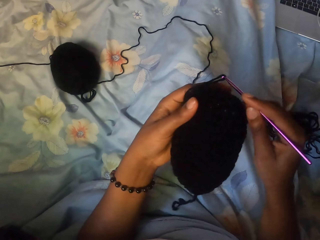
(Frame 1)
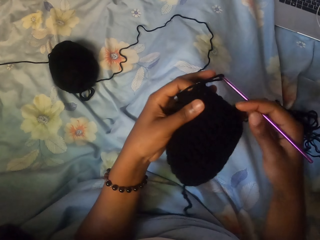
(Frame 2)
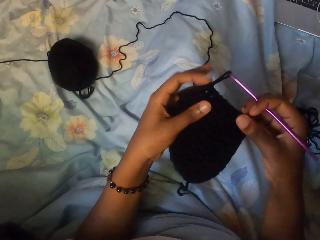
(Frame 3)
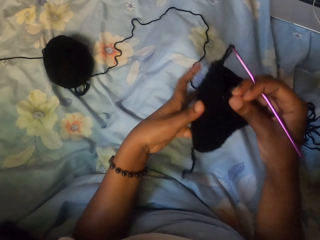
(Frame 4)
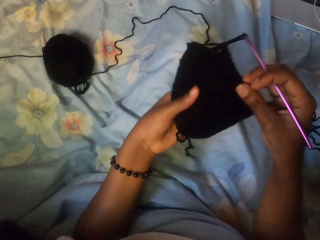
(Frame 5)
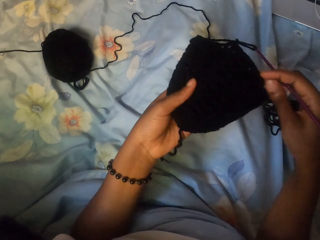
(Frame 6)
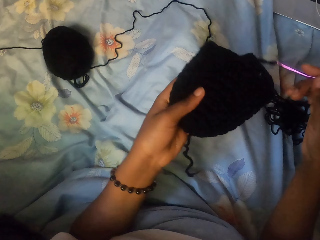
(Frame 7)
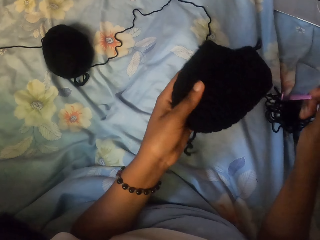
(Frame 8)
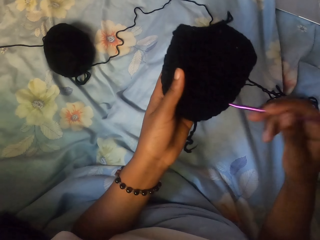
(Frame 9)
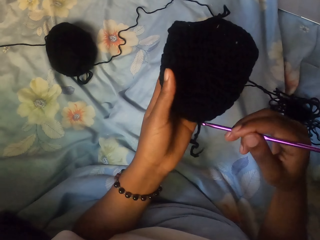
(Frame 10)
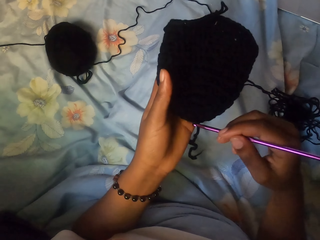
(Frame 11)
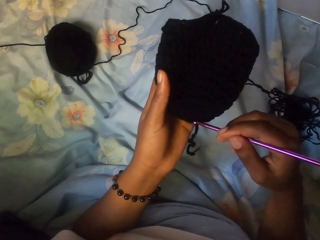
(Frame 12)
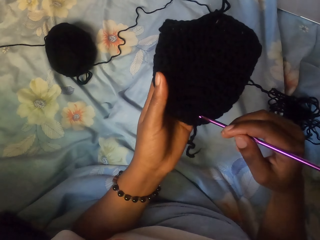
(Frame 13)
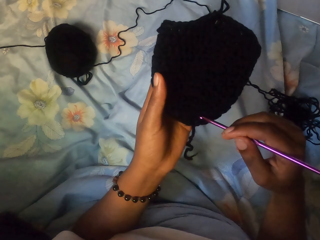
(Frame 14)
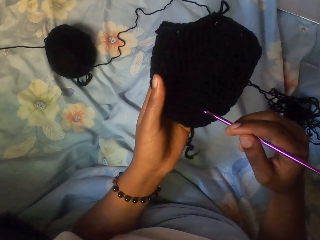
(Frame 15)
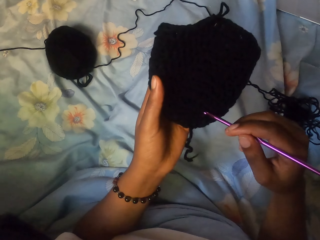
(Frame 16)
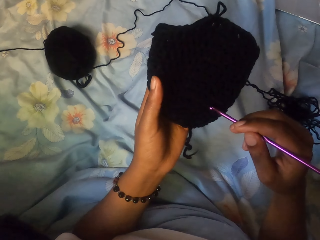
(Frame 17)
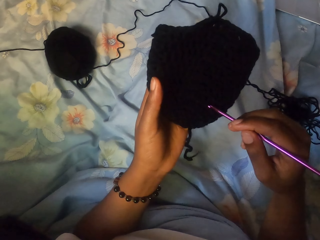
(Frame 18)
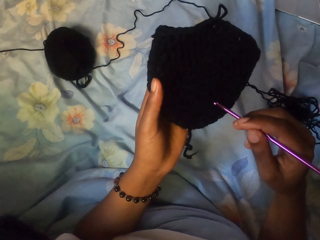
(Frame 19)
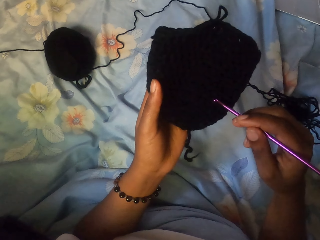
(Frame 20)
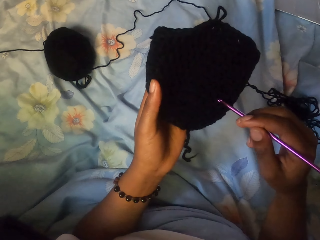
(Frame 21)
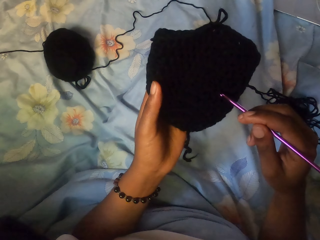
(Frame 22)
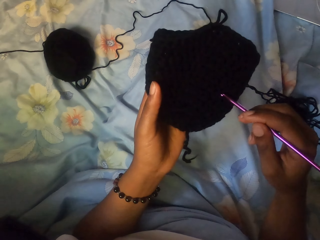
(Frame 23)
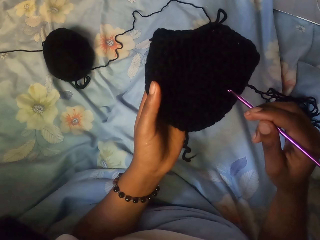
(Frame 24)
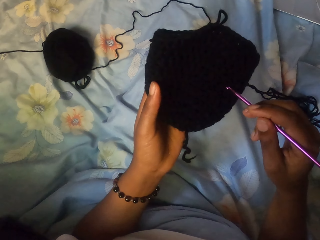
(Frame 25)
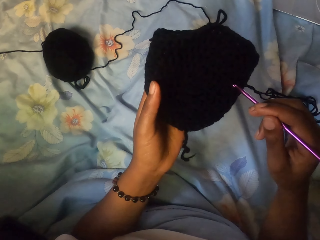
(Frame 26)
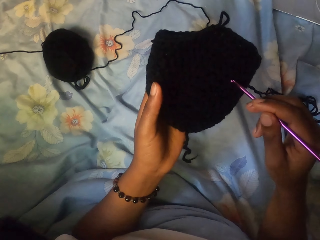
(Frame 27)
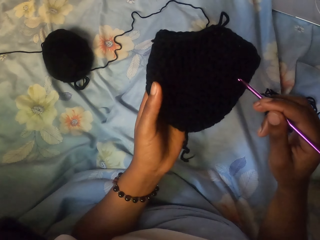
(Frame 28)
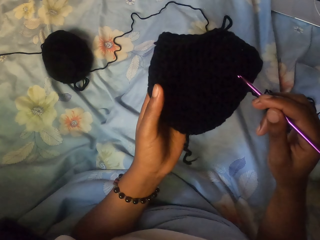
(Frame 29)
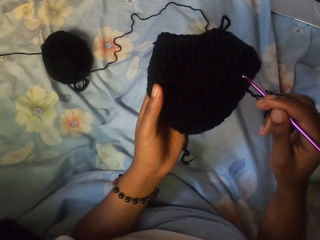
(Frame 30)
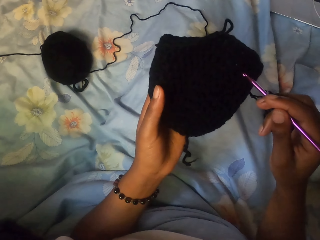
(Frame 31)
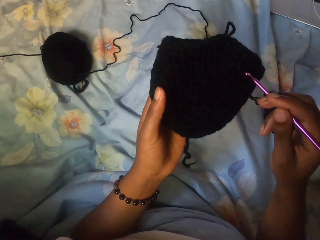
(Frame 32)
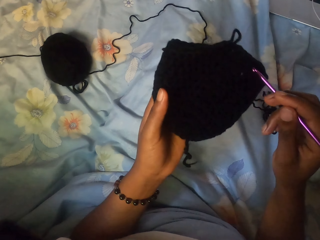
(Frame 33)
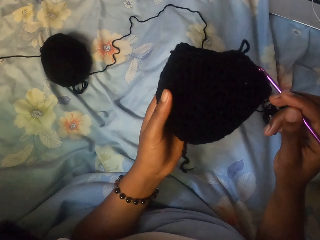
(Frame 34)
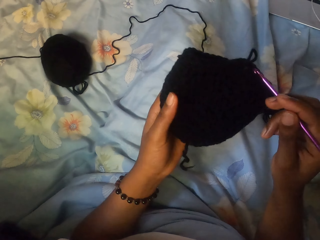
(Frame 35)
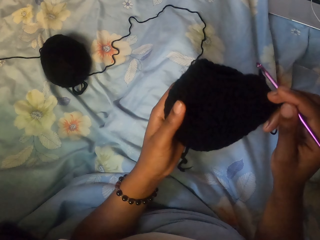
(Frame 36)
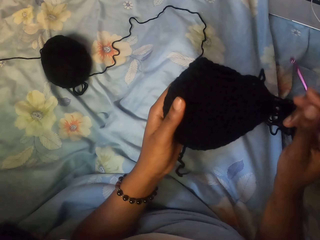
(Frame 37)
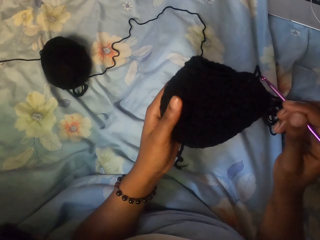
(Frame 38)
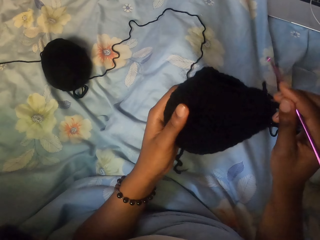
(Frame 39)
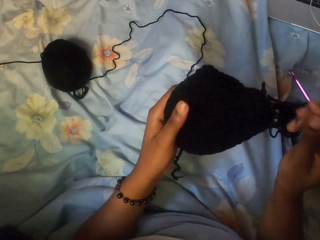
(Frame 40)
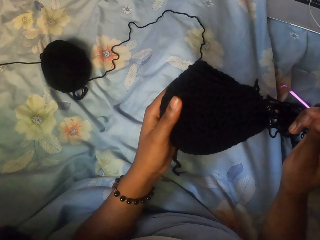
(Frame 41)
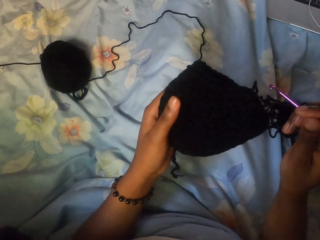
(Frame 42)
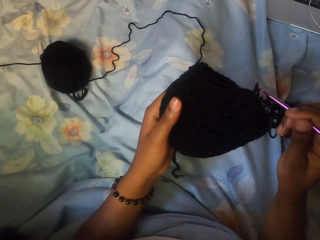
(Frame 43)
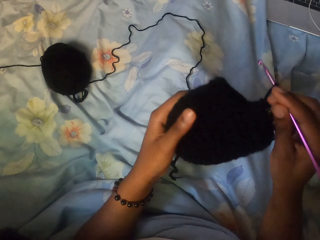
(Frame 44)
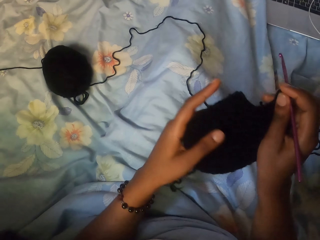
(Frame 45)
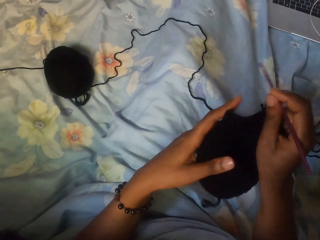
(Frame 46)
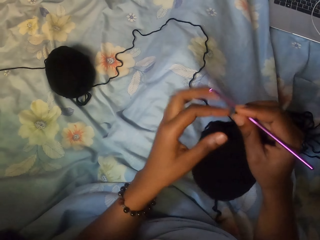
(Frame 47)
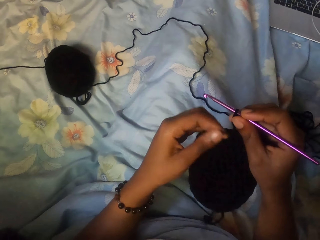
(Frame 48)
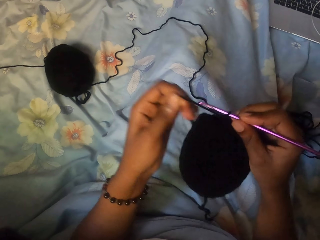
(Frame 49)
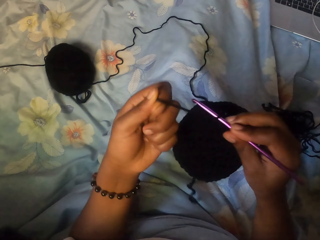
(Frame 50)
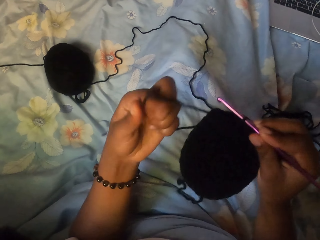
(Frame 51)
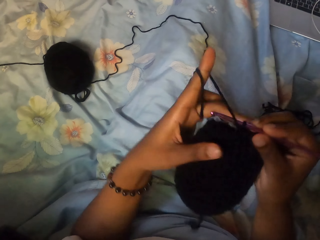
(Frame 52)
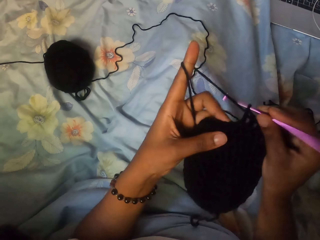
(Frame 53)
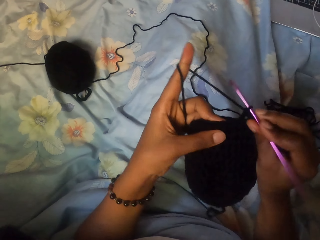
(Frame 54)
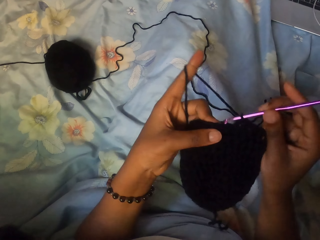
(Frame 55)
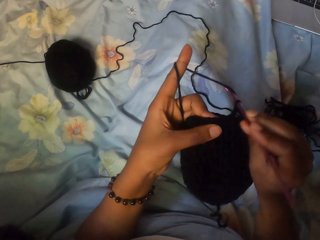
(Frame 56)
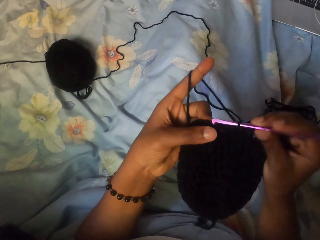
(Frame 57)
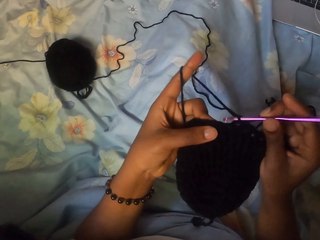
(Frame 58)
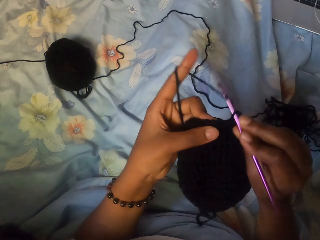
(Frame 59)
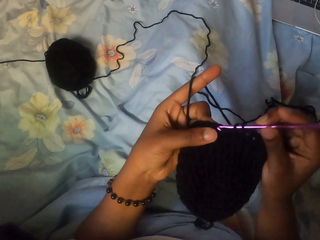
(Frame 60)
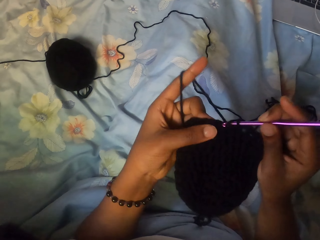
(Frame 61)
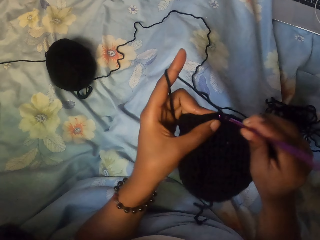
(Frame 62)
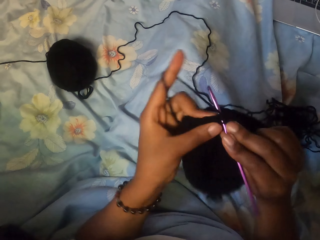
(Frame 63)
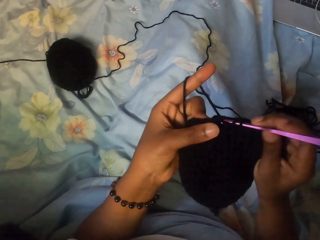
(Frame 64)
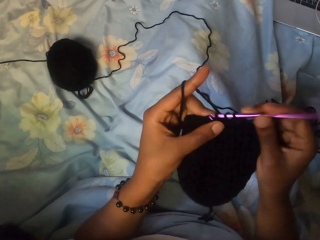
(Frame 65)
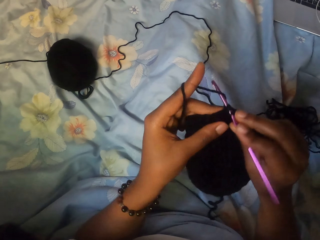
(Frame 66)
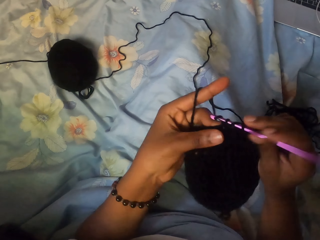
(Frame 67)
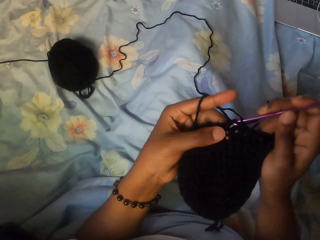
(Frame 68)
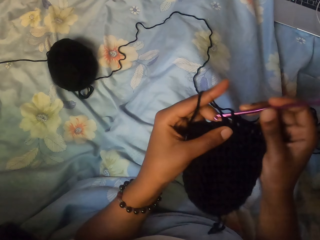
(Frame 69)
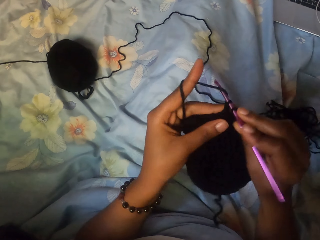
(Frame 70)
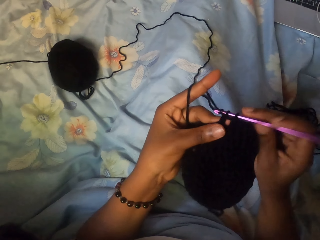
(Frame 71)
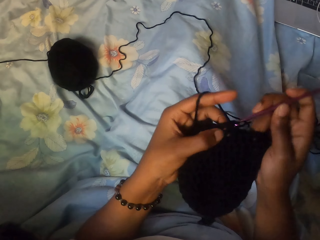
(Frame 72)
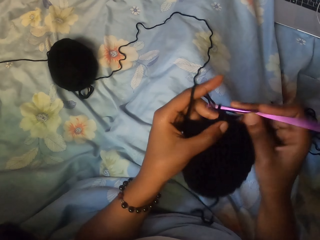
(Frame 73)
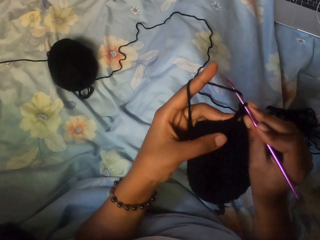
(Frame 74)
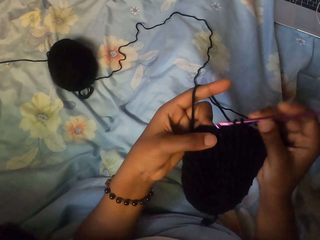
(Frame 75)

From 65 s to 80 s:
The camera wearer counts the crochet yarn with the crochet hook in her right hand. She inserts a needle in the sewing thread. She crochets yarn with the crochet hook in her right hand. She sews a bag using the needle and the thread.

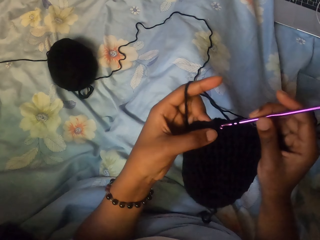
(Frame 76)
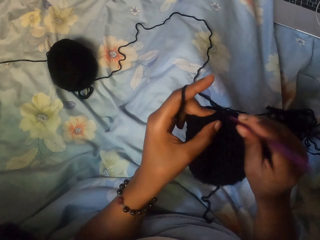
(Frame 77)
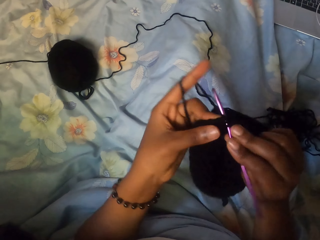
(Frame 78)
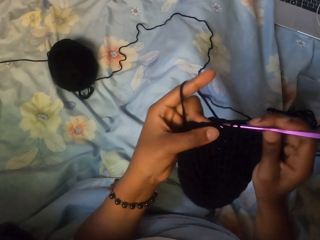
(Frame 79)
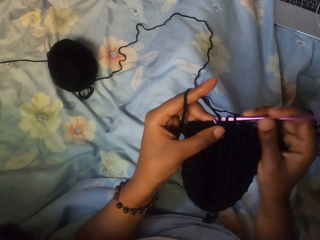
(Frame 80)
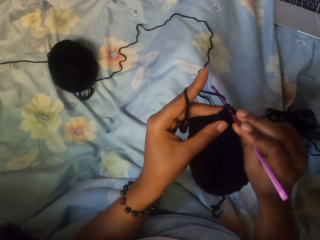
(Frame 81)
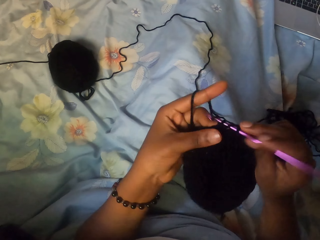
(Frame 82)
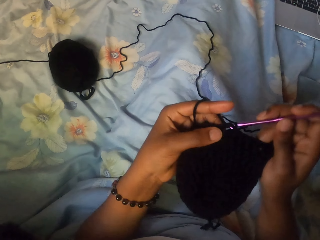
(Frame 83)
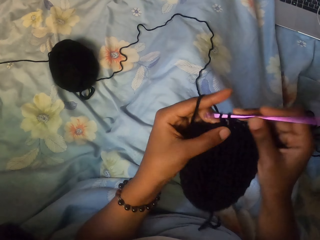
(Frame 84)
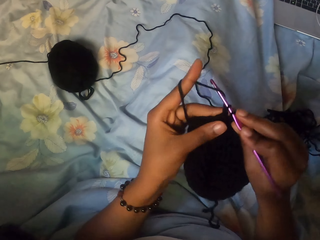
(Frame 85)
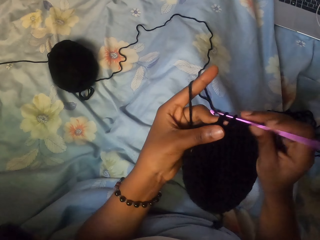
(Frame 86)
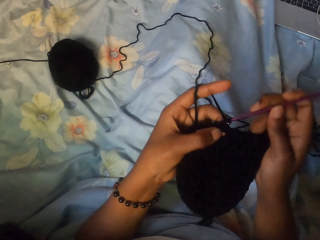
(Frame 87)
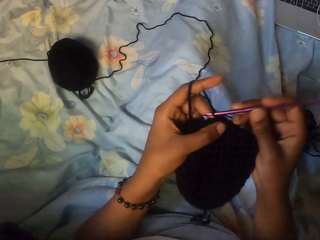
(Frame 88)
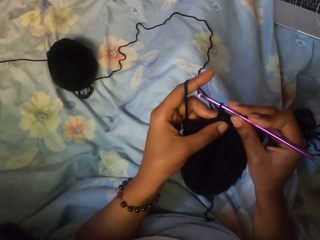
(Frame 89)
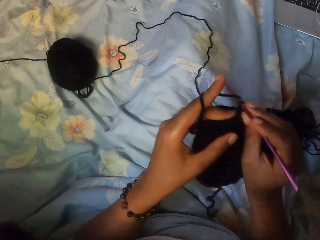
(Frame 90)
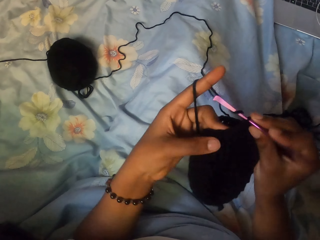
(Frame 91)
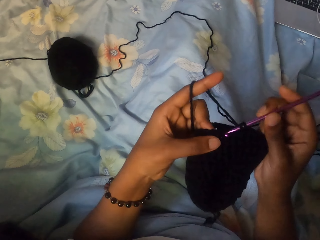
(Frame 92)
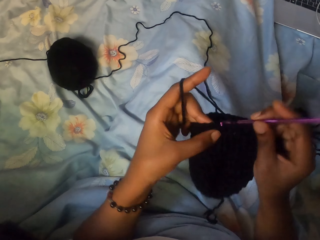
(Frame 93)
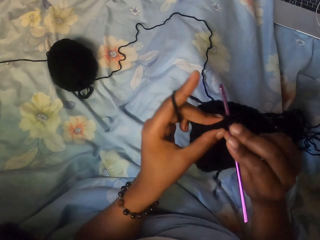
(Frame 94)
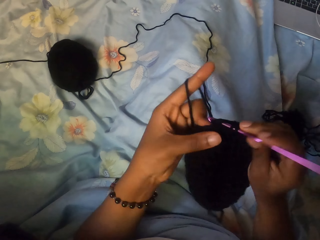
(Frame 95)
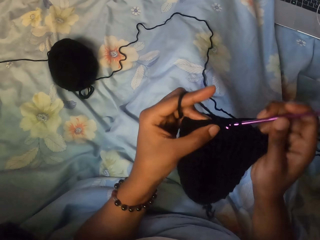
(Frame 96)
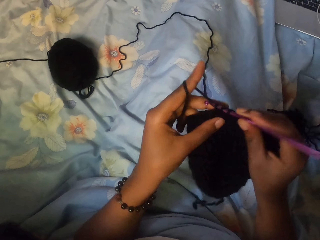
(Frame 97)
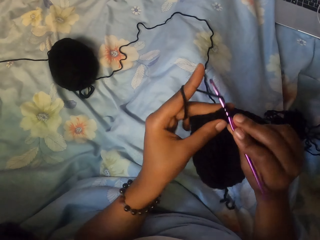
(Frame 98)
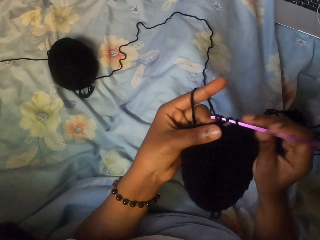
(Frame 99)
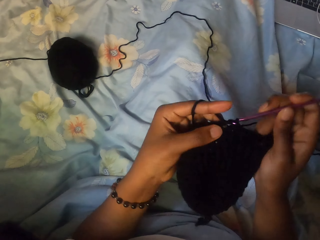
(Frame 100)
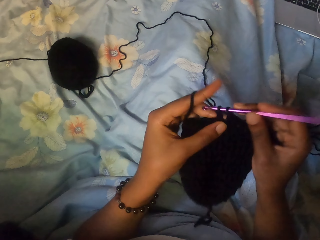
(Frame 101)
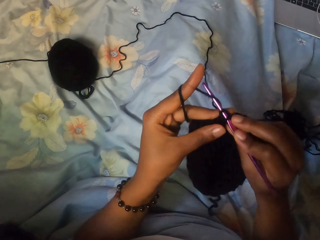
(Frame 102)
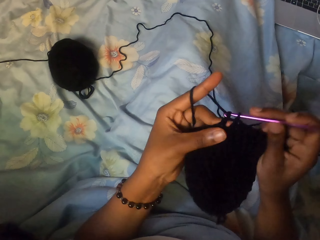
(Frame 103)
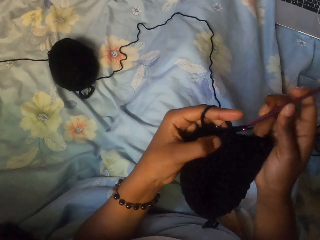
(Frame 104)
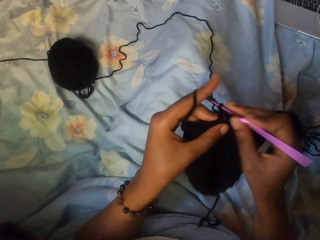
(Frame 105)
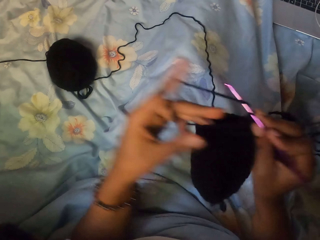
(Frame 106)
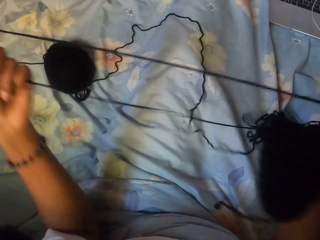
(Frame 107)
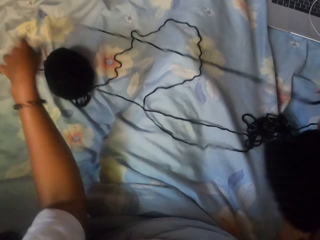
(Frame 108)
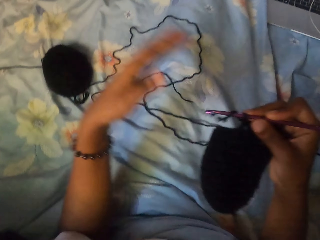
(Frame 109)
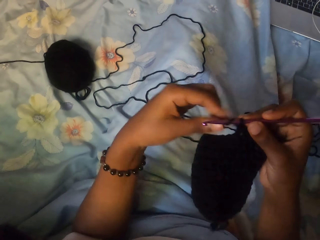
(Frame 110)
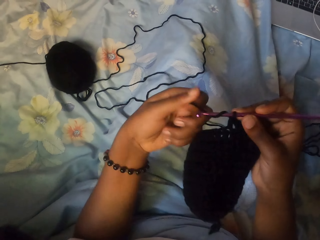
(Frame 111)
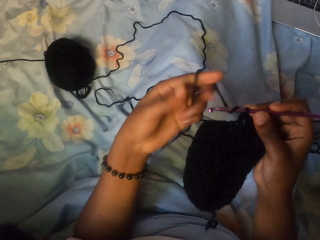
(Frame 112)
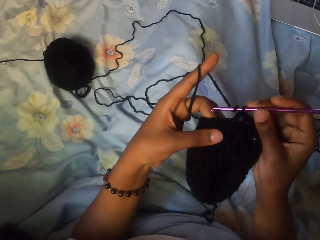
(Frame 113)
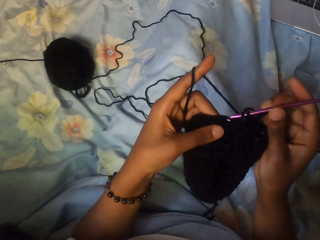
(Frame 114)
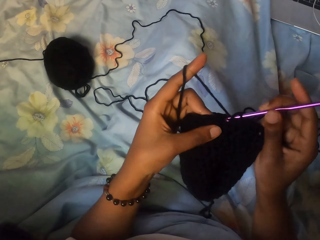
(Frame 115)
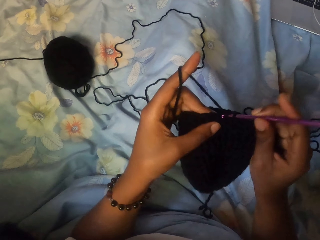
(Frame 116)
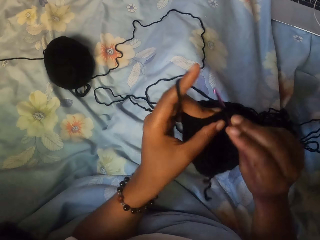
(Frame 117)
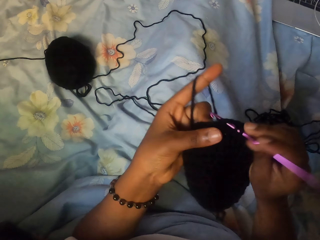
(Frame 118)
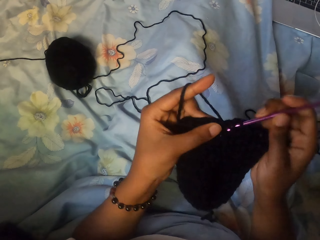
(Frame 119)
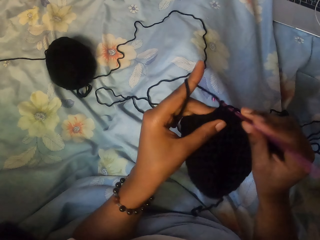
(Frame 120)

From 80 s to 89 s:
The camera wearer pulls the thread of the yarn with her left hand. She holds the crochet yarn with her left hand.
